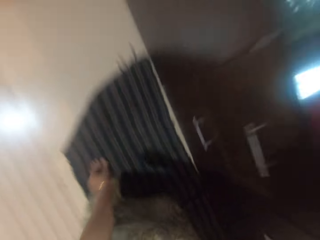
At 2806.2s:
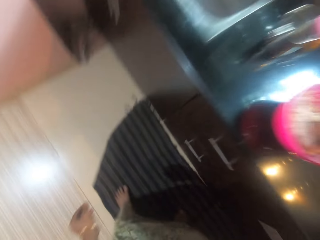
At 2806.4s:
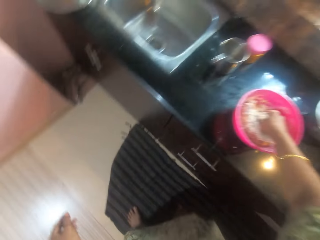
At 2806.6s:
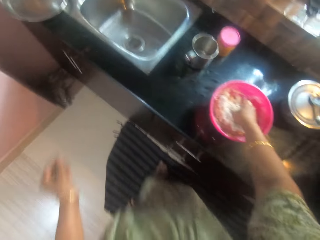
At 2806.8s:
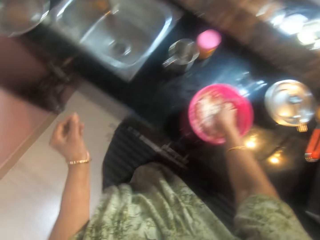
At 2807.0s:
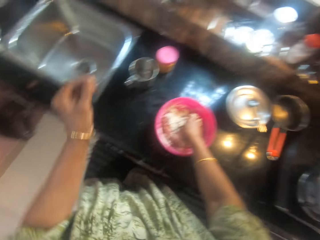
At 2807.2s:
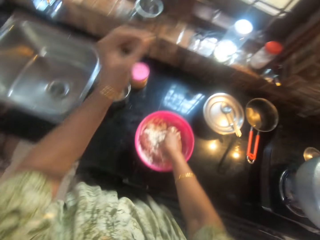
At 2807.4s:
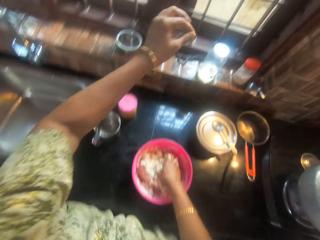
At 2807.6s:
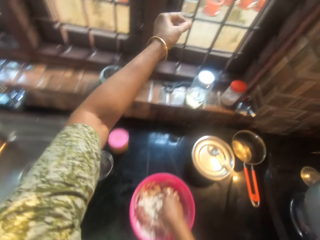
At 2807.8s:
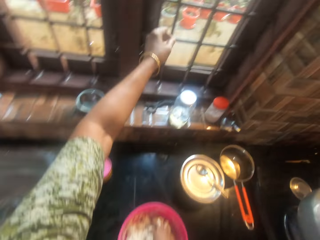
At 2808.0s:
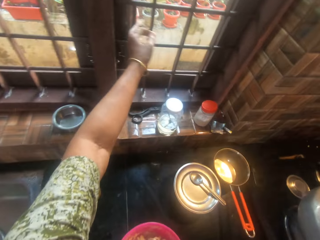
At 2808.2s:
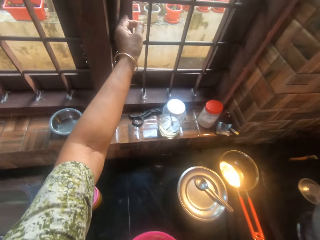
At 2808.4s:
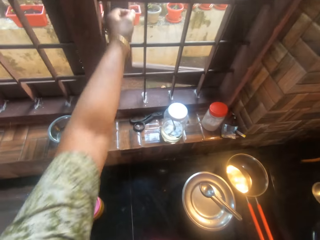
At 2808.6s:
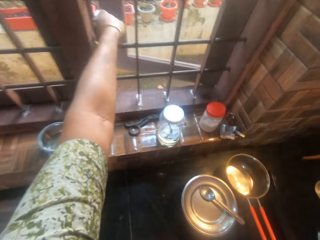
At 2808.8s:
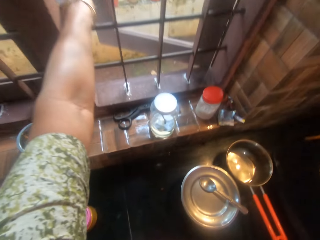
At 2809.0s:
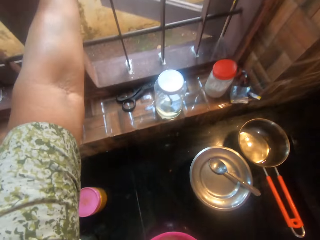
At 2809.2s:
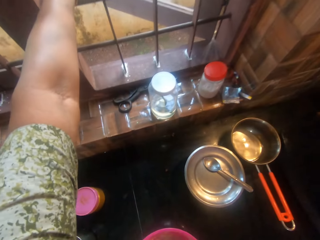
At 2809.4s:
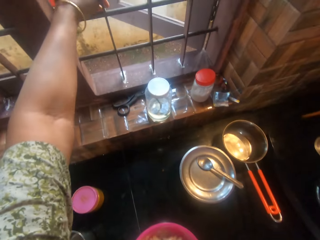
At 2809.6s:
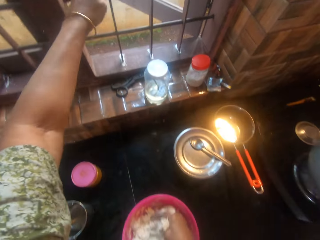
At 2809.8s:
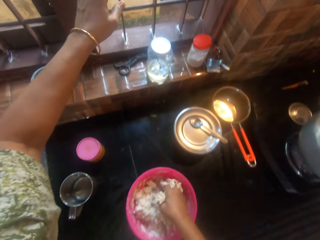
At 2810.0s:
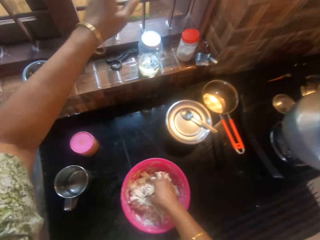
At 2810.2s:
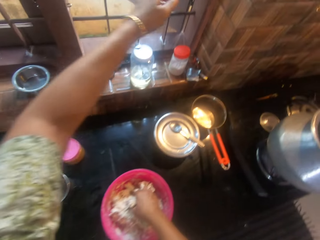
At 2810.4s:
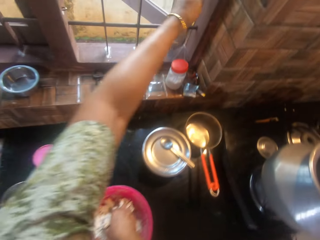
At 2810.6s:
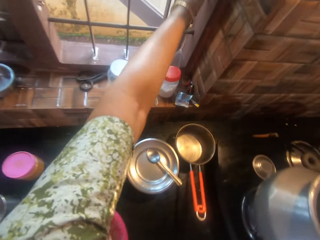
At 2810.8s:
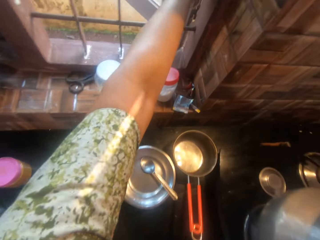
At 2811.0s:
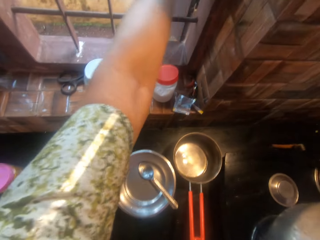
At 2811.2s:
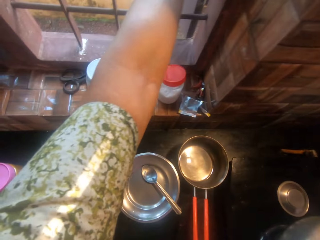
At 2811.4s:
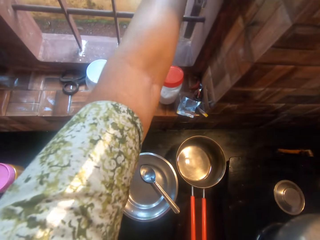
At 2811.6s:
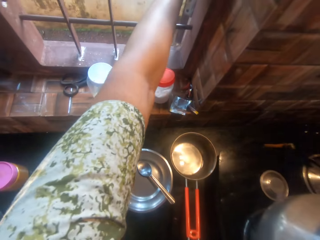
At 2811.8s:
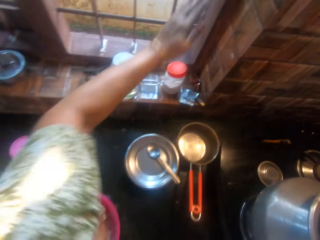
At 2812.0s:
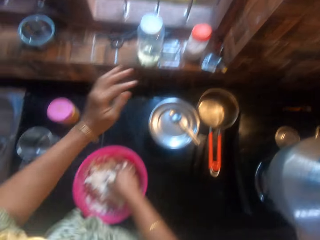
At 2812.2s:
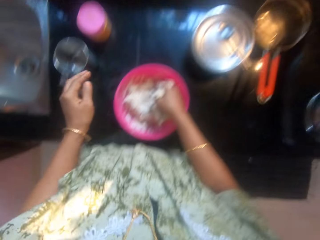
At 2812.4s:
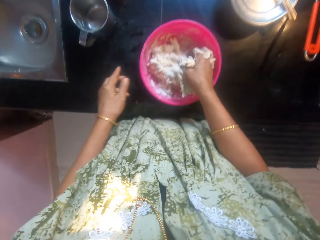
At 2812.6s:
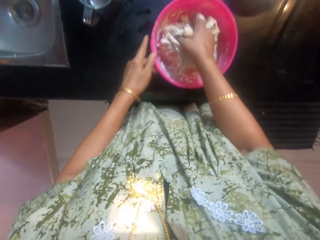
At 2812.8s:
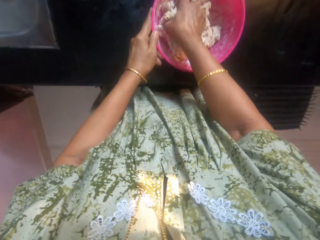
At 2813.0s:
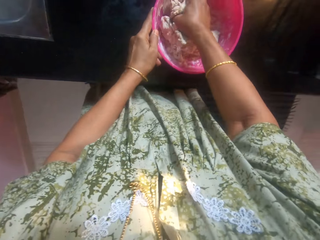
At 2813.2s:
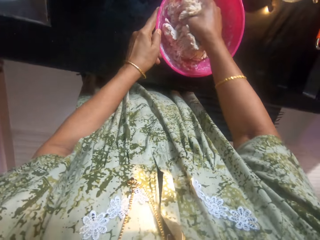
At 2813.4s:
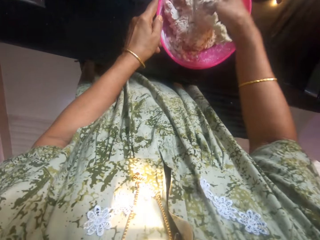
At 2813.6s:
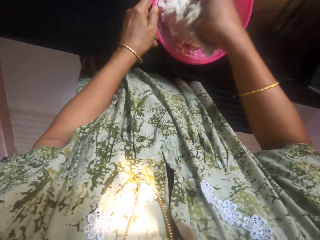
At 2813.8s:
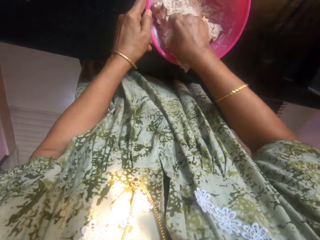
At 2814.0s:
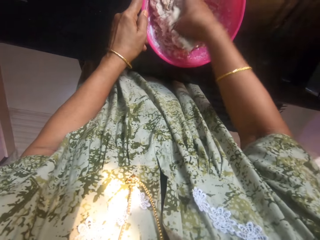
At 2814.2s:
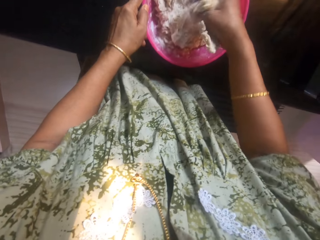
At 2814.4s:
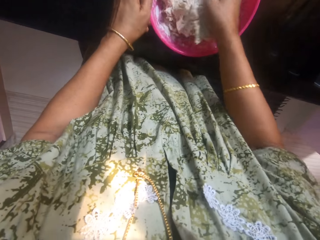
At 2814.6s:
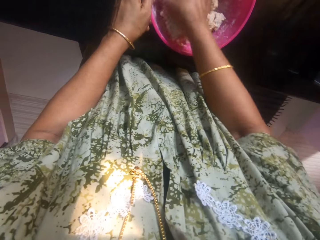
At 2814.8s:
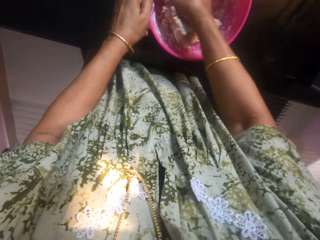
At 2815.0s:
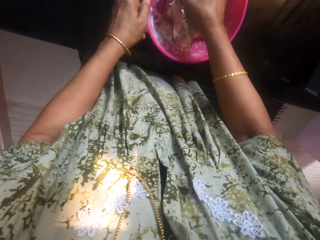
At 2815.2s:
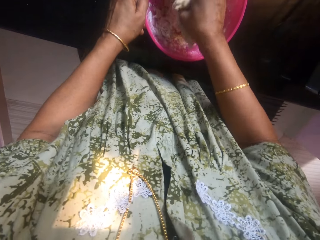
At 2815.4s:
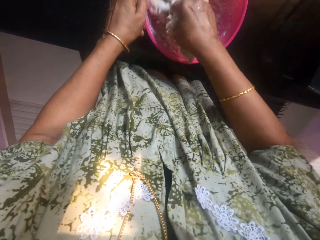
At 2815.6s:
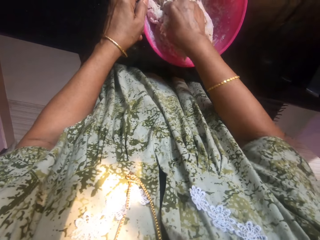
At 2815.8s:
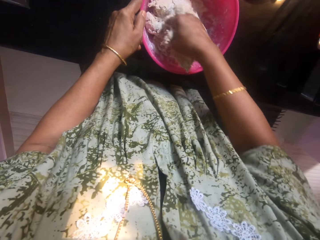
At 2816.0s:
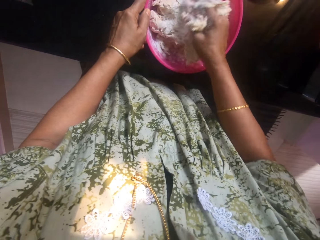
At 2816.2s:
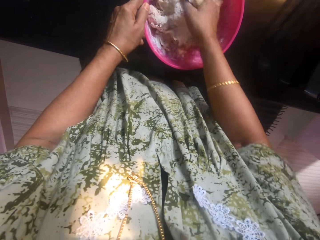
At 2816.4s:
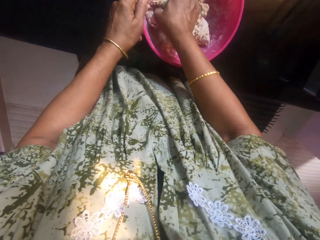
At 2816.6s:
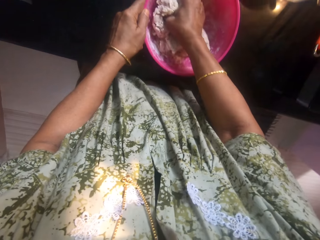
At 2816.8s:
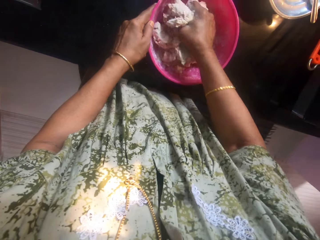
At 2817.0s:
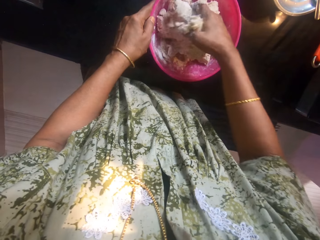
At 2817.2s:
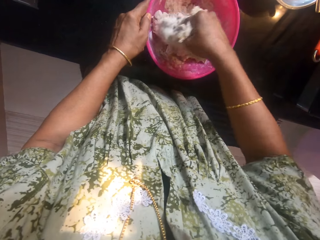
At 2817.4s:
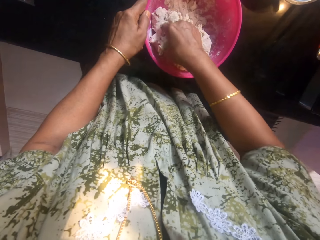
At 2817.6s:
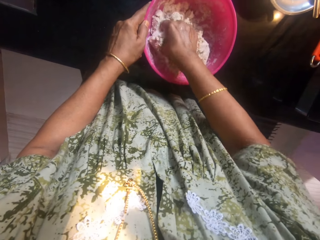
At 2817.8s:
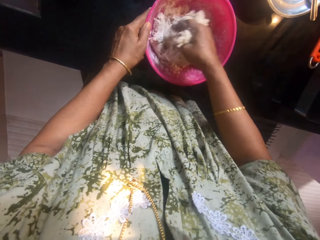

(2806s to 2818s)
The camera wearer stands up. They move forward. They open the window. They throw the piece of dough outside. They move their hand around. They push the window open. They move backwards. They knead a dough in a bowl with the hand.

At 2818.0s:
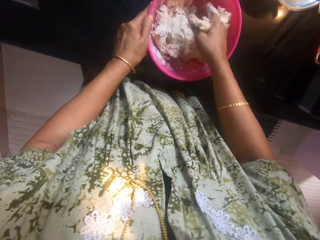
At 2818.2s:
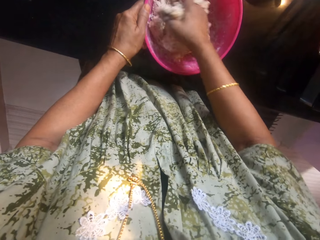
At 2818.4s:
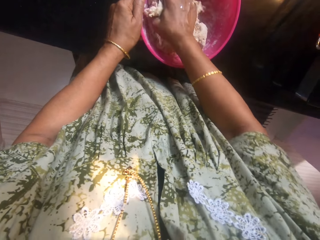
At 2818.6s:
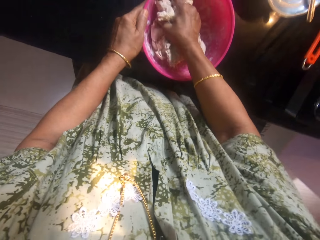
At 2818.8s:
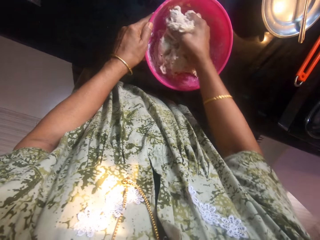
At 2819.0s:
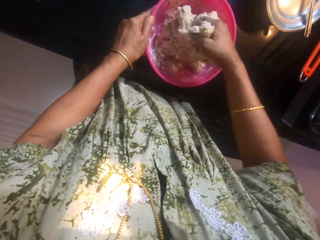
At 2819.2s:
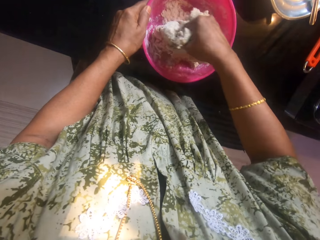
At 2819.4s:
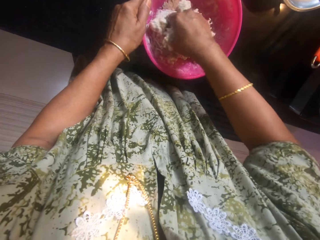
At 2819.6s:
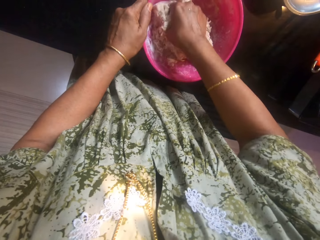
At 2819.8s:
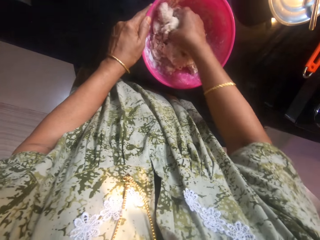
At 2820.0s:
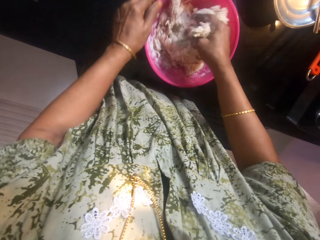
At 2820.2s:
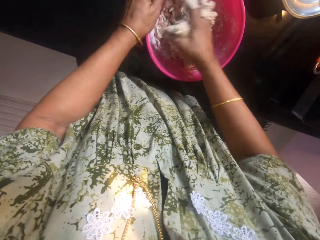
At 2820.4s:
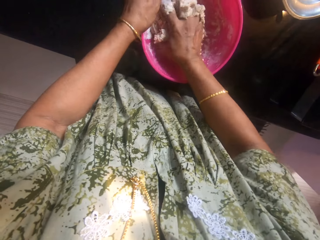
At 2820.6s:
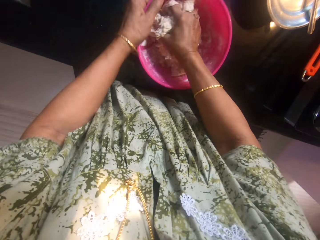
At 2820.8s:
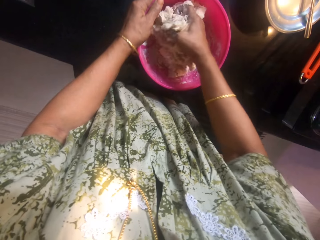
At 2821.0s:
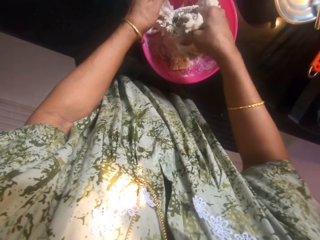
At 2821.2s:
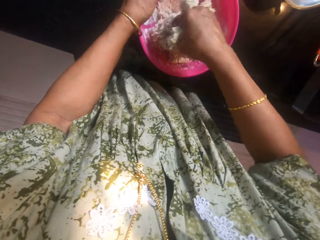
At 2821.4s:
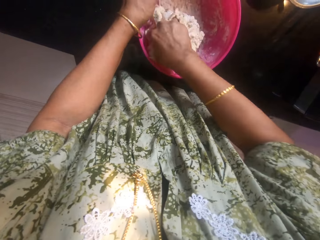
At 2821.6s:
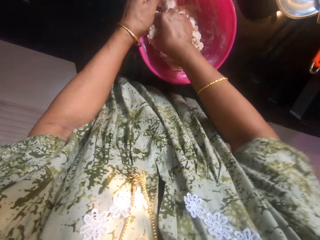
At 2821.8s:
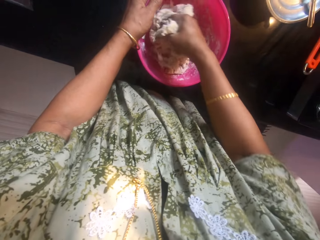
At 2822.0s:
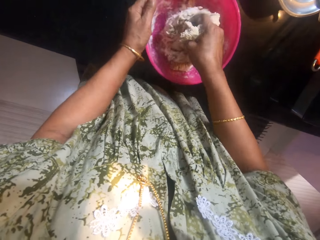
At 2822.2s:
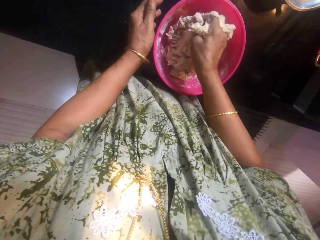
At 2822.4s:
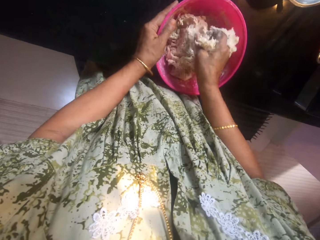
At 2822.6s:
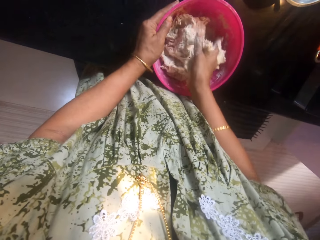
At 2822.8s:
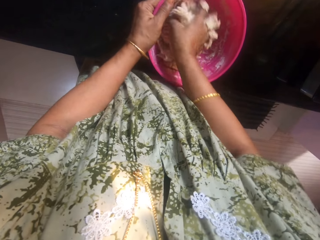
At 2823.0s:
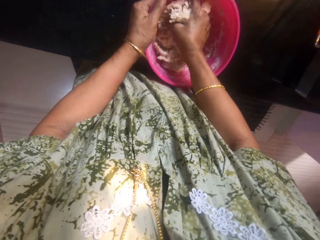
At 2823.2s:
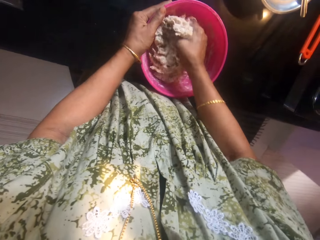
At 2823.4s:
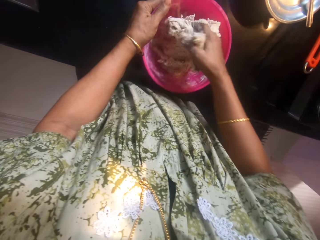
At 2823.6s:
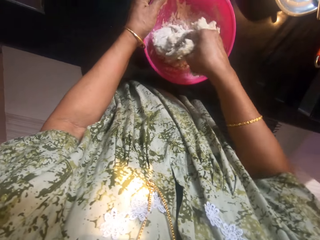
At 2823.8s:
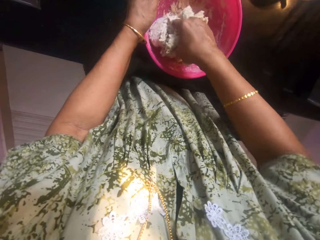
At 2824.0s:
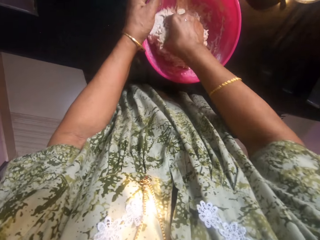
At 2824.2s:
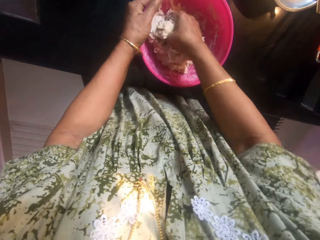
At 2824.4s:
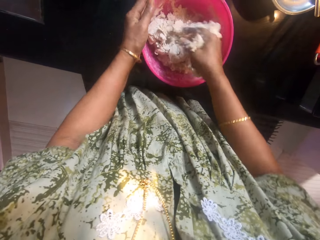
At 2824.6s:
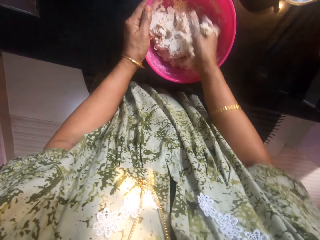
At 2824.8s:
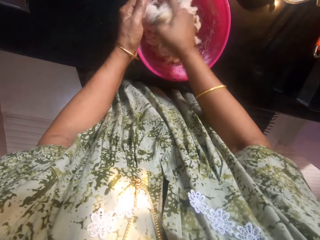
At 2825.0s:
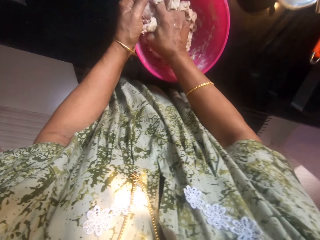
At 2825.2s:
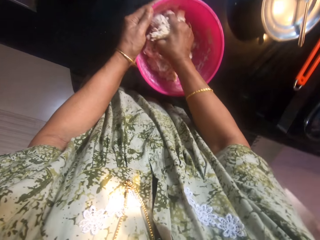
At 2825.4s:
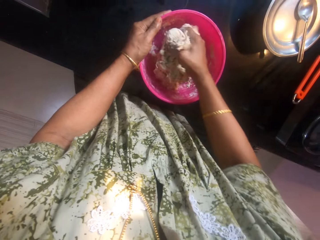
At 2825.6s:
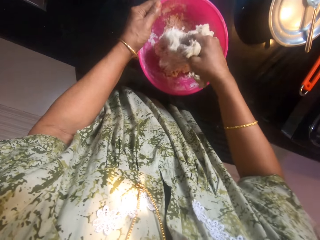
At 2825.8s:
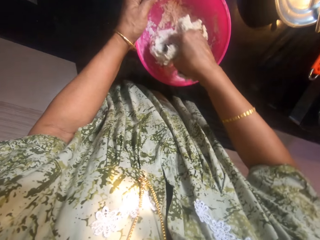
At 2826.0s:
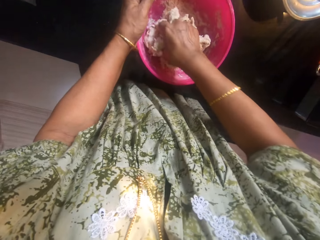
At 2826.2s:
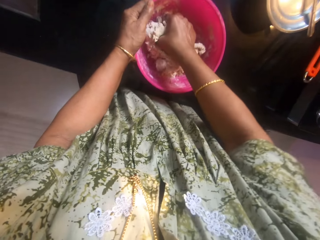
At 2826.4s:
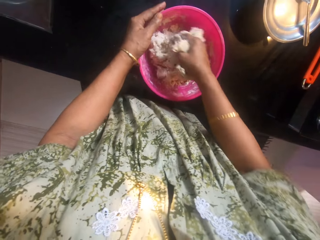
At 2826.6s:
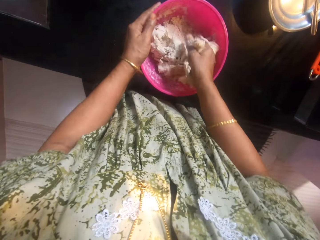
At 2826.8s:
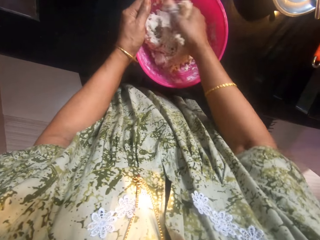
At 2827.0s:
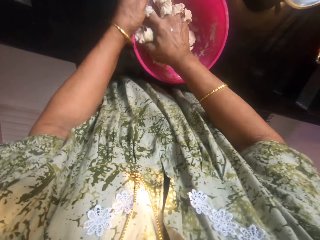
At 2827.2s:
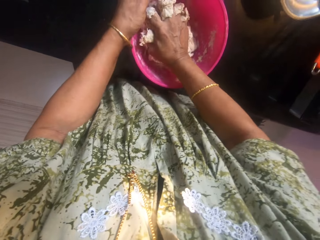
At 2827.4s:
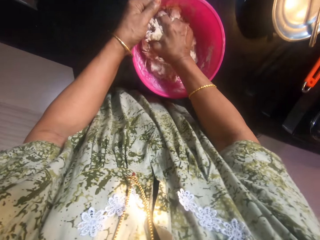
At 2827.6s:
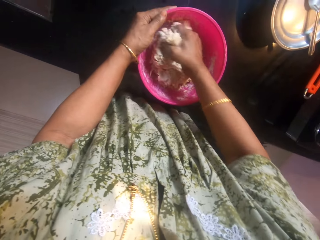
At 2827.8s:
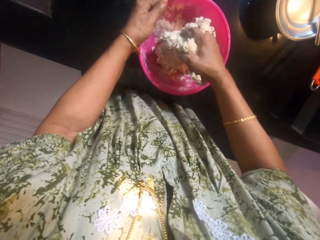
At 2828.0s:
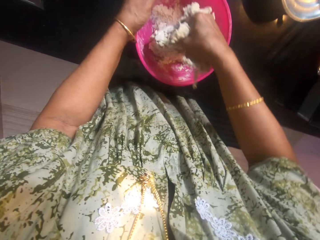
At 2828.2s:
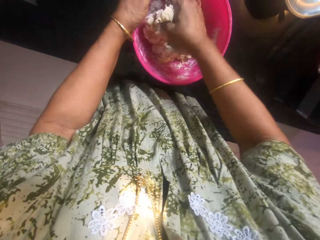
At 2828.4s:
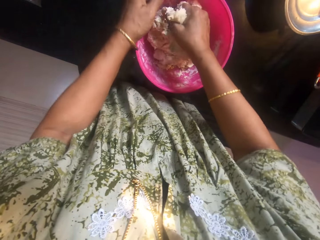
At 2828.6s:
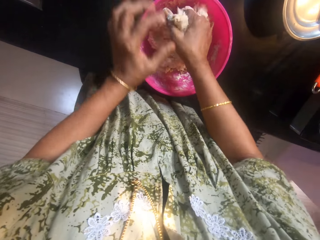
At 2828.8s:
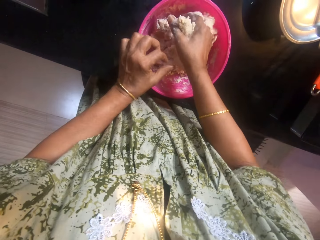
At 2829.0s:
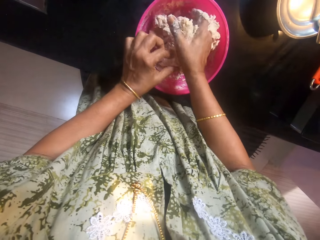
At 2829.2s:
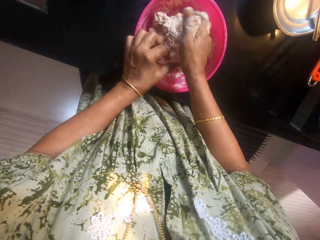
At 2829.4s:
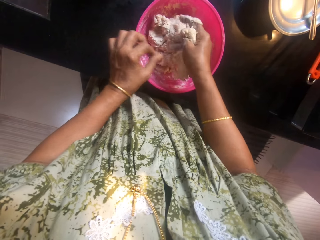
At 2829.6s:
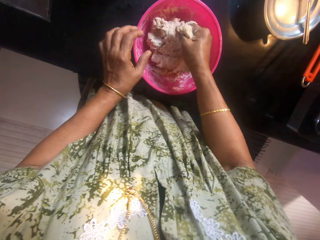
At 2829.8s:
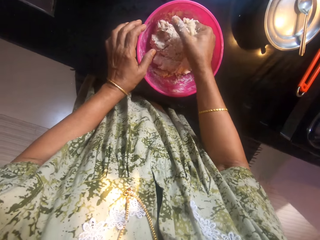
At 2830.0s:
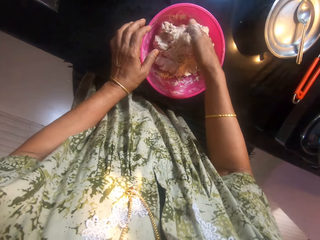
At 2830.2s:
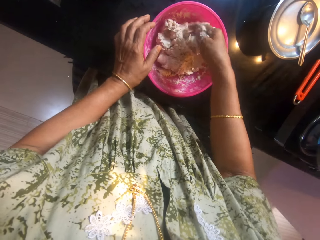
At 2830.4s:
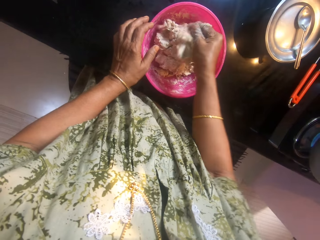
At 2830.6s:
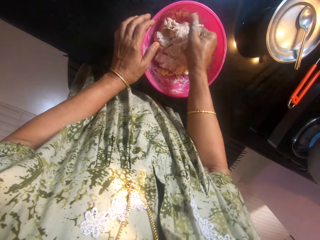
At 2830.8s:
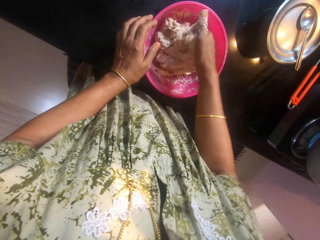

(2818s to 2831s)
The camera wearer holds the dough in a bowl. They press the dough in the hand.
